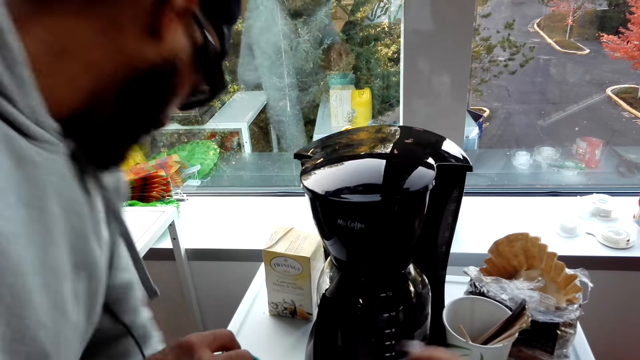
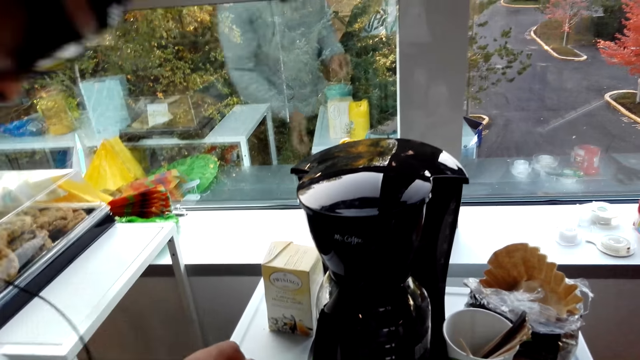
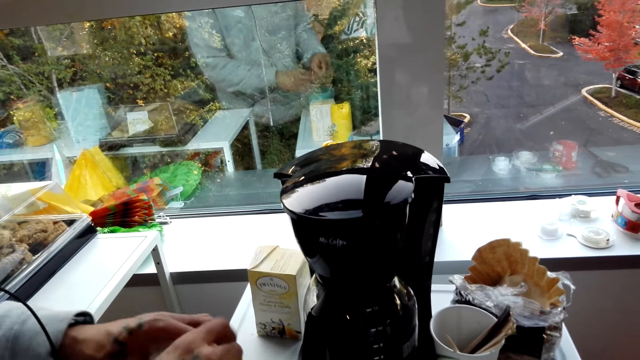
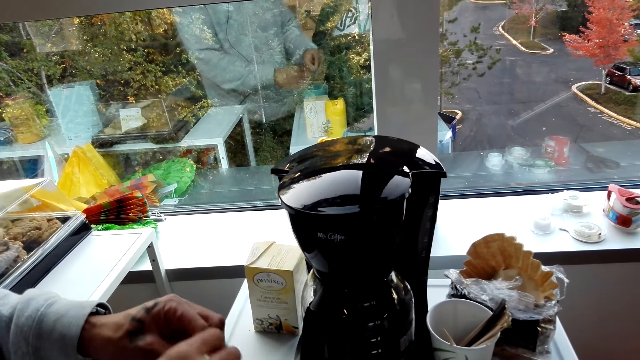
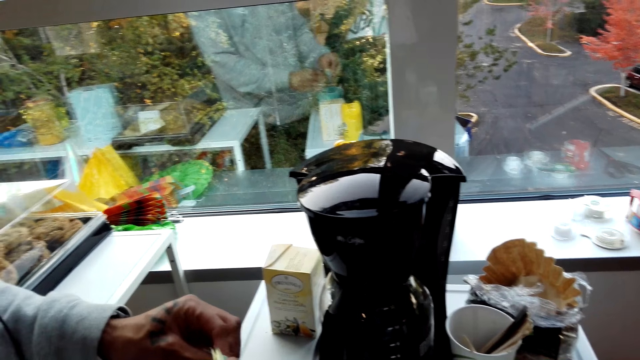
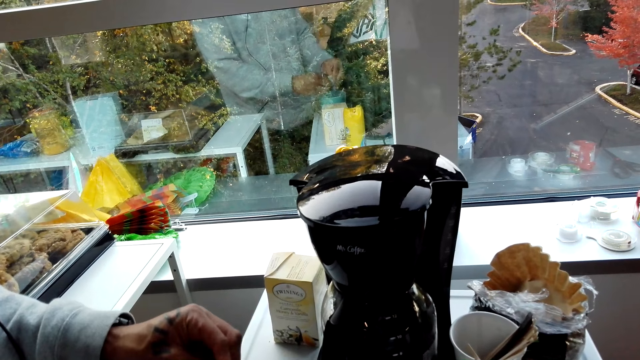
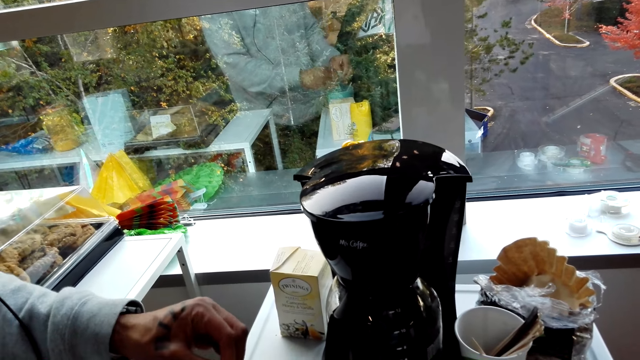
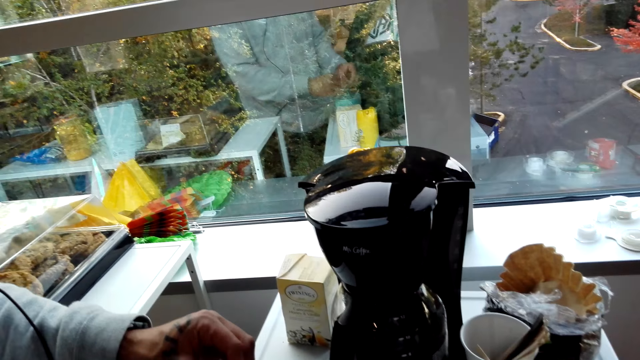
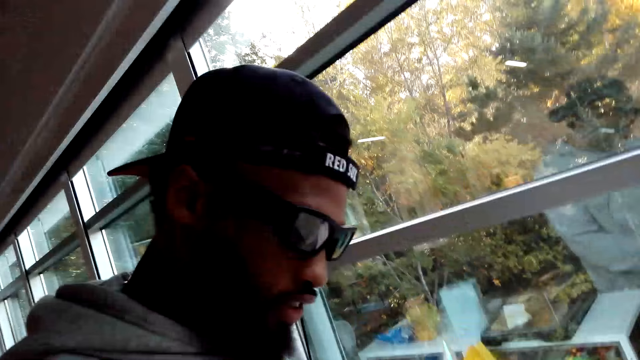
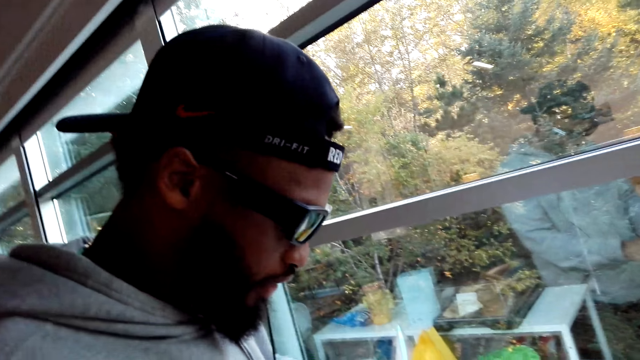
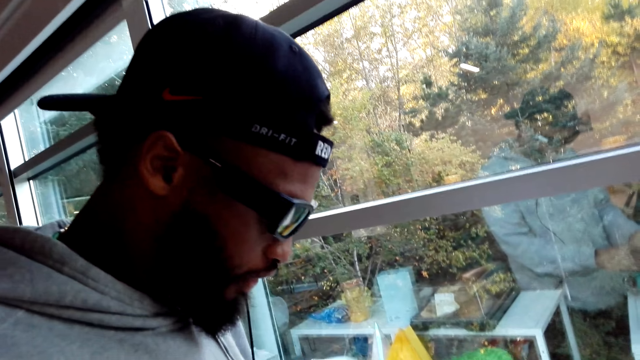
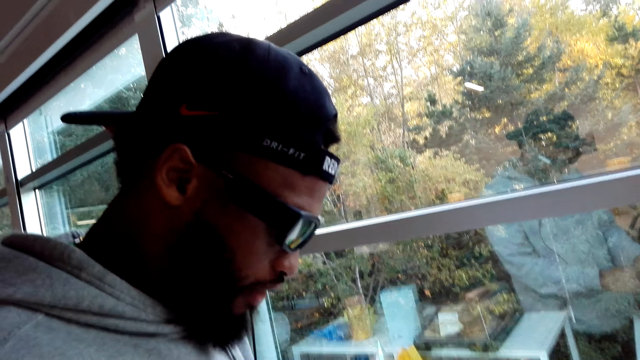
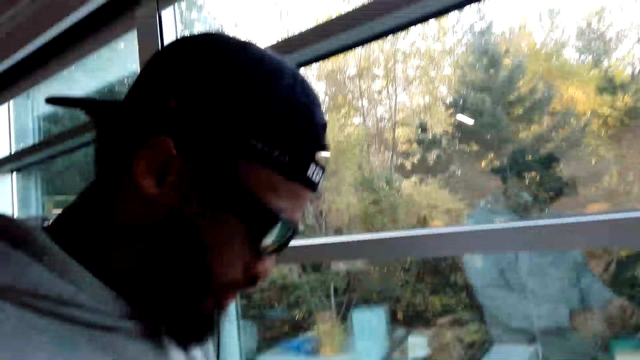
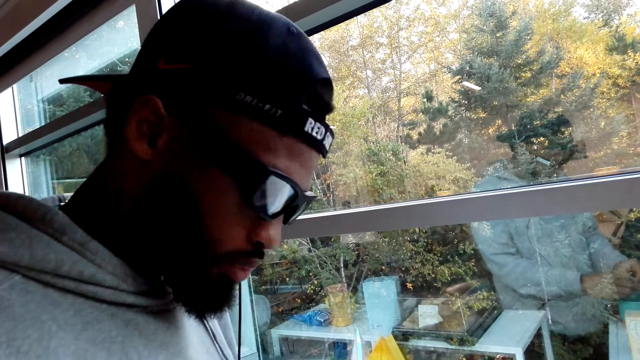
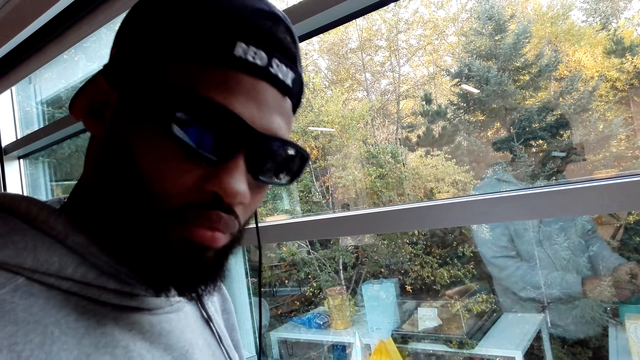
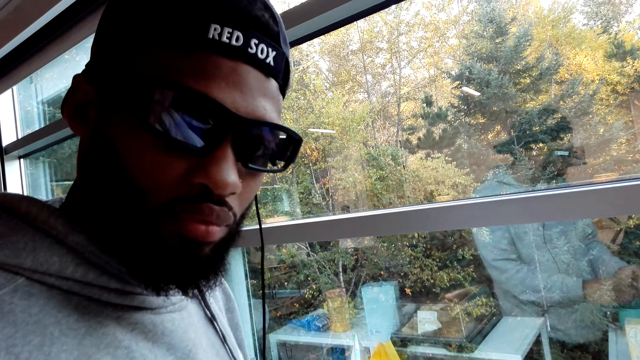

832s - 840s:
A man drops something. The man puts sugar in the coffee in the mug on the countertop. The camera wearer looks at the man.

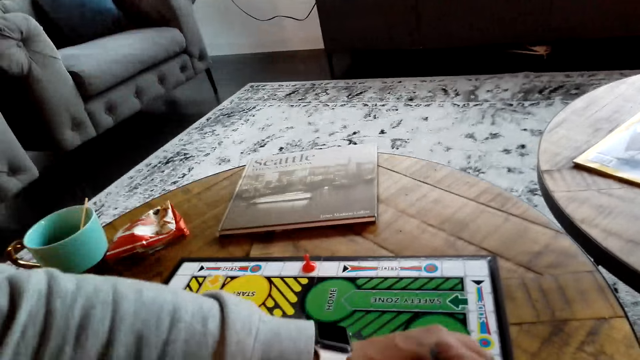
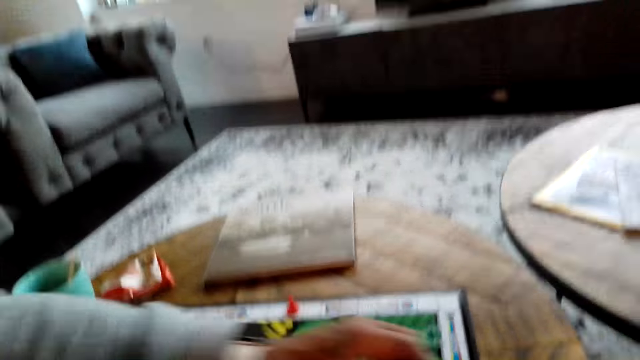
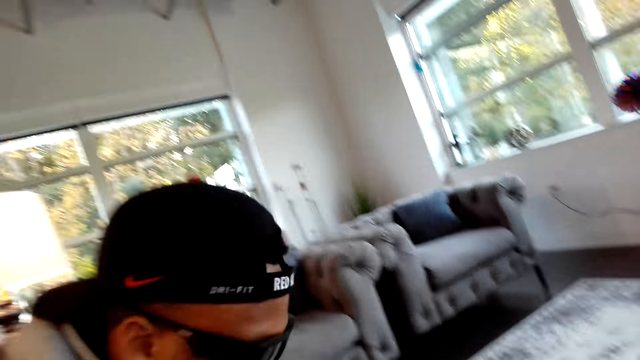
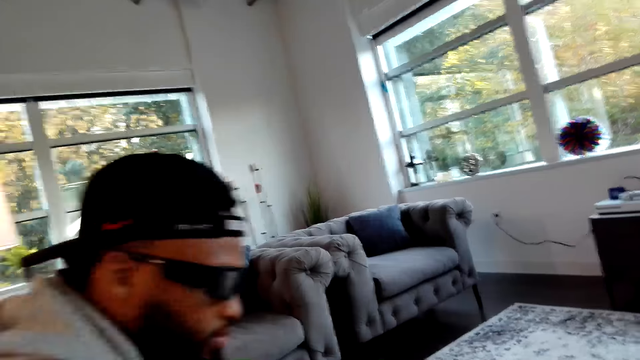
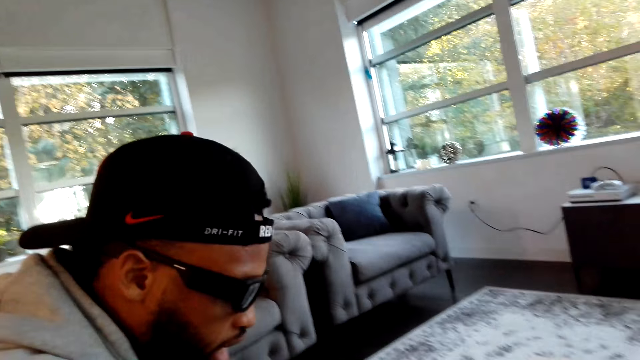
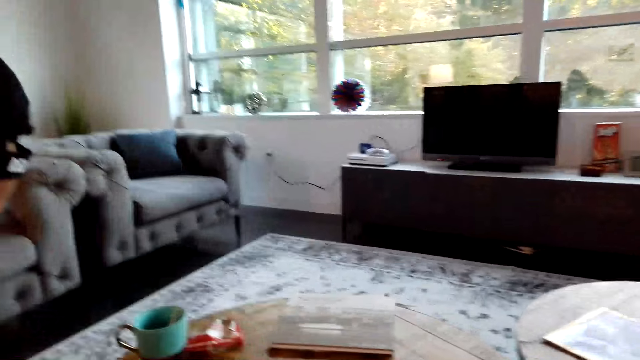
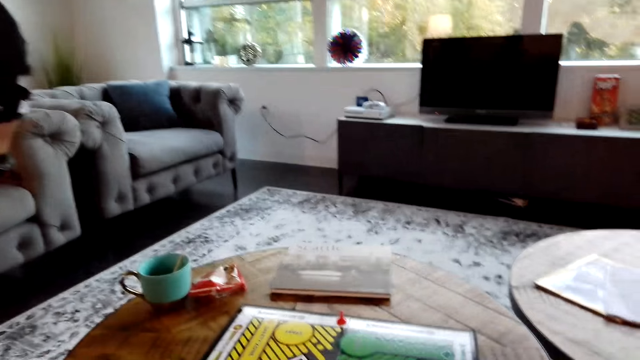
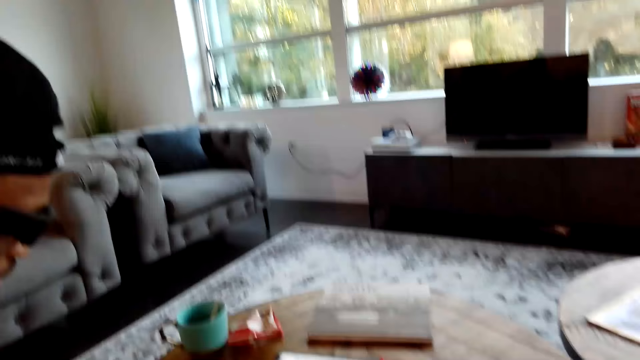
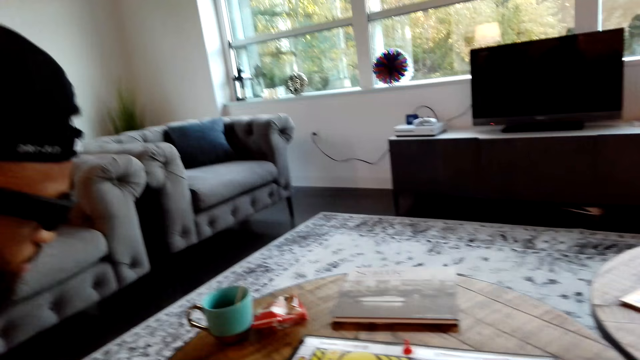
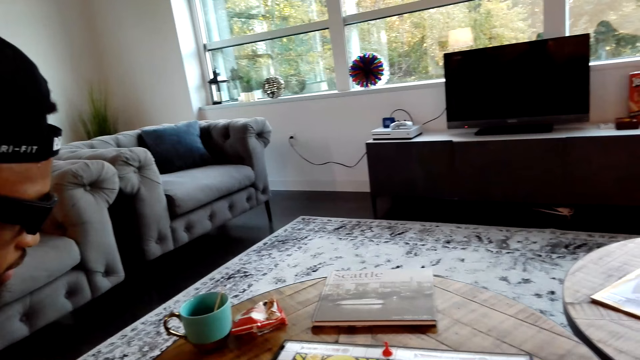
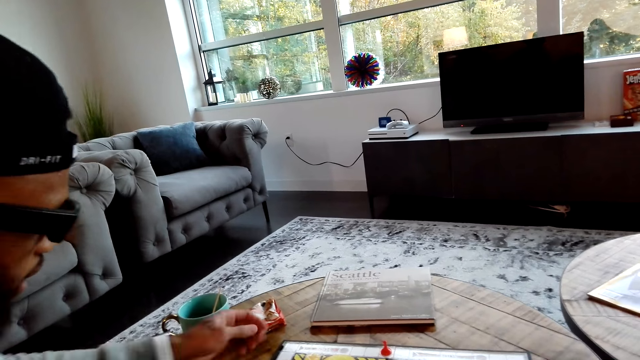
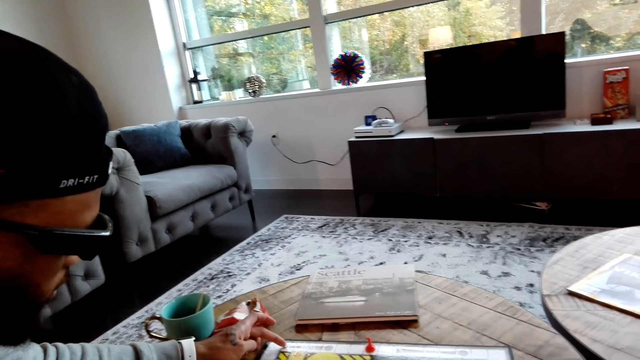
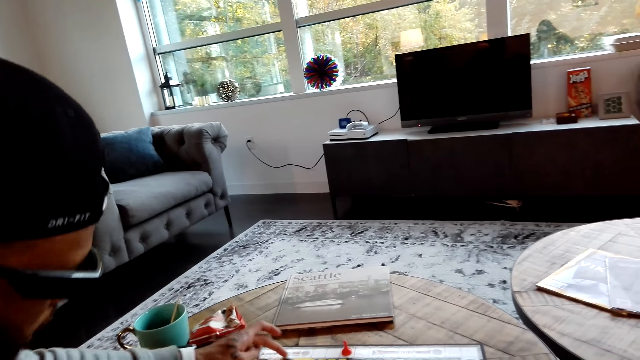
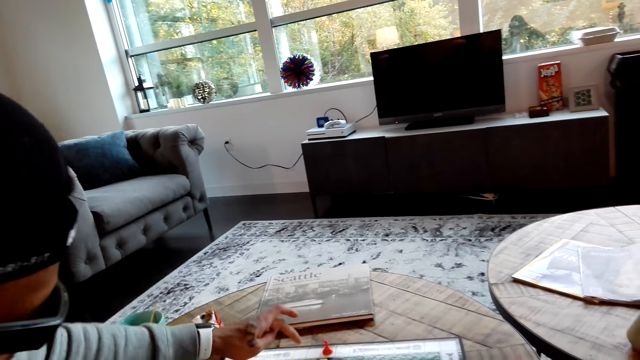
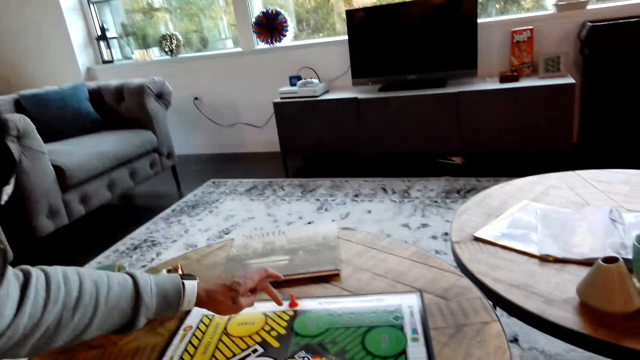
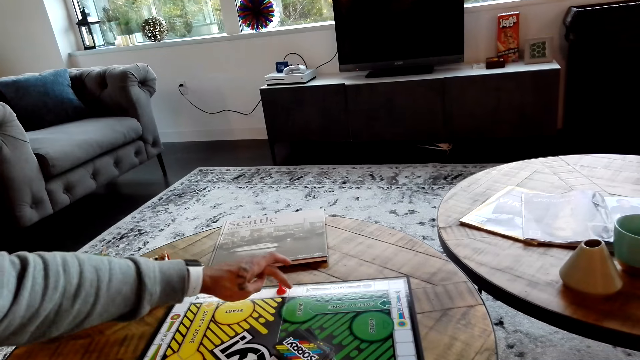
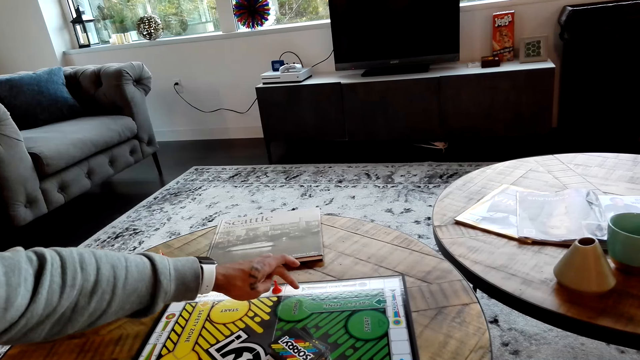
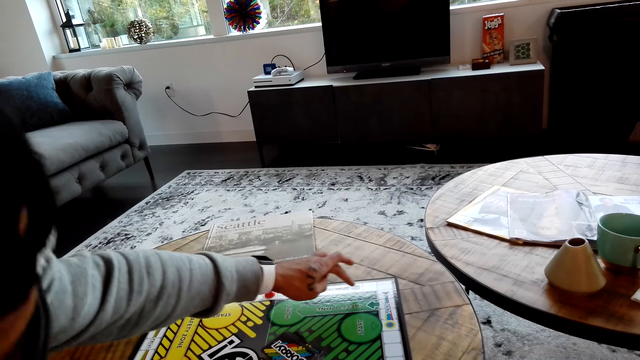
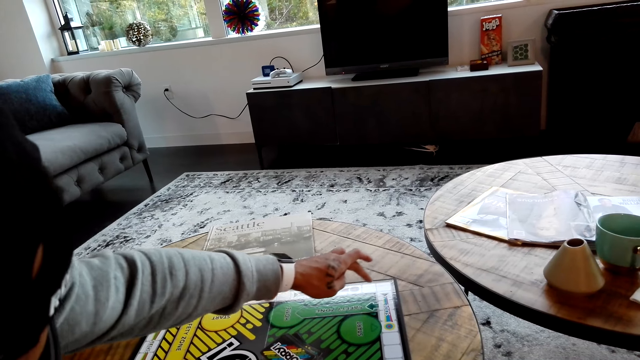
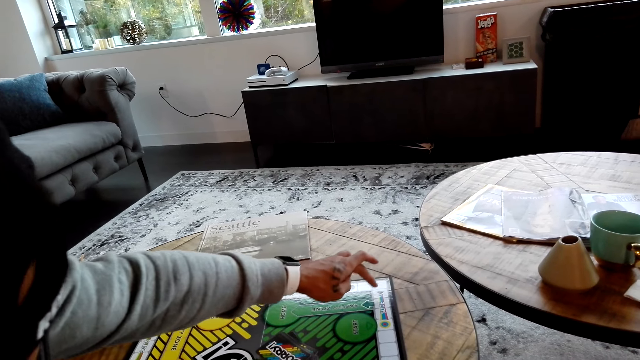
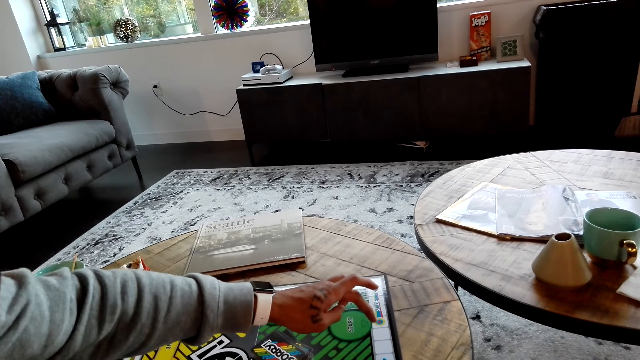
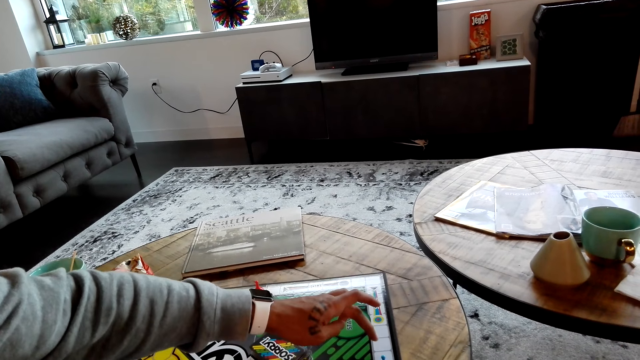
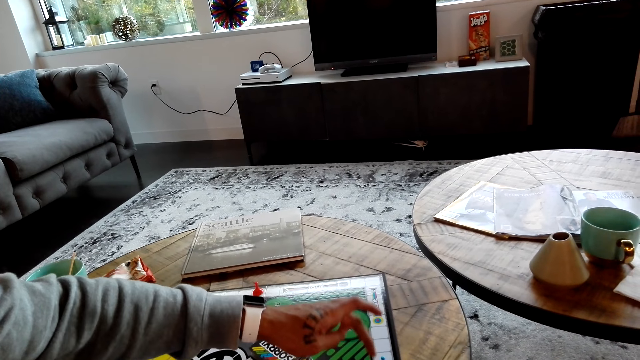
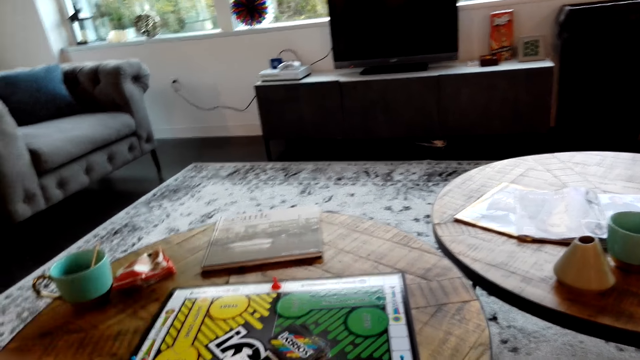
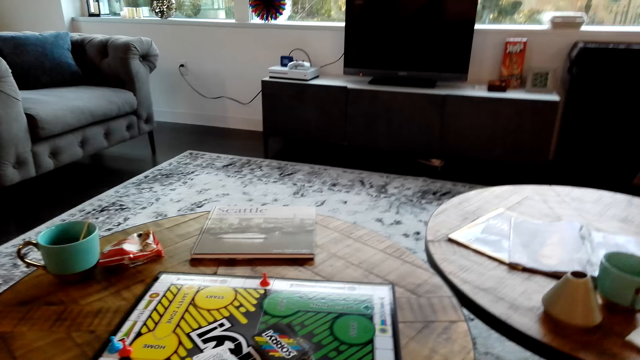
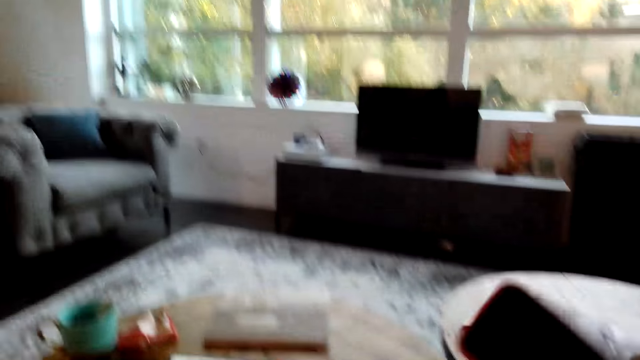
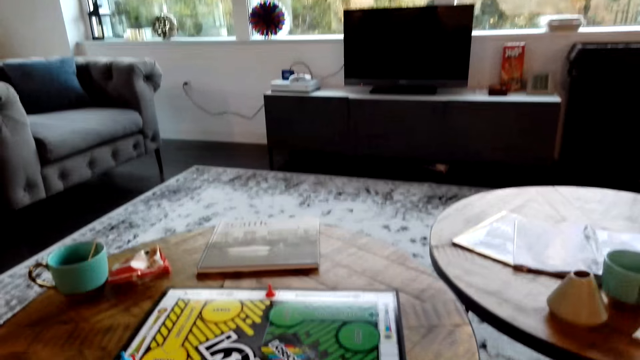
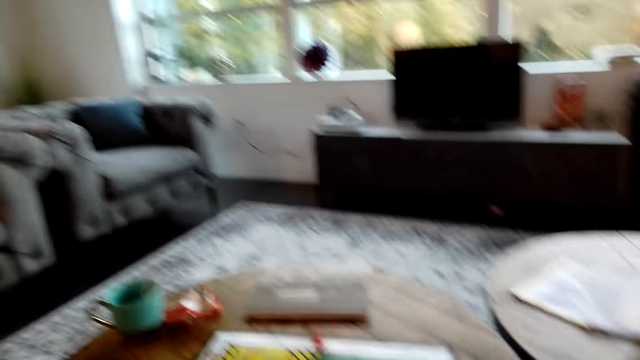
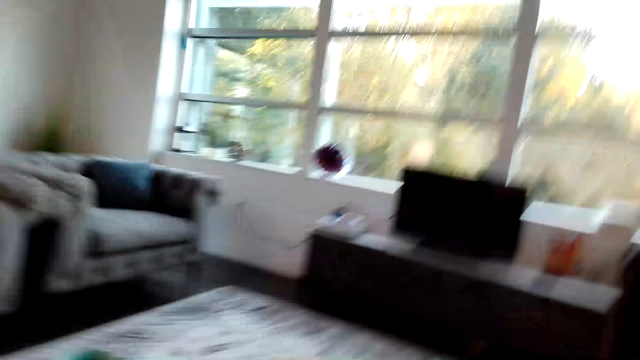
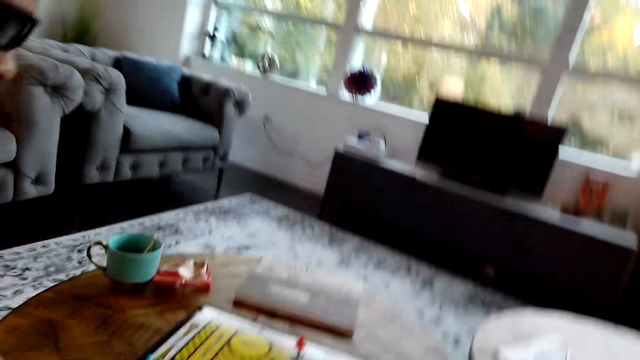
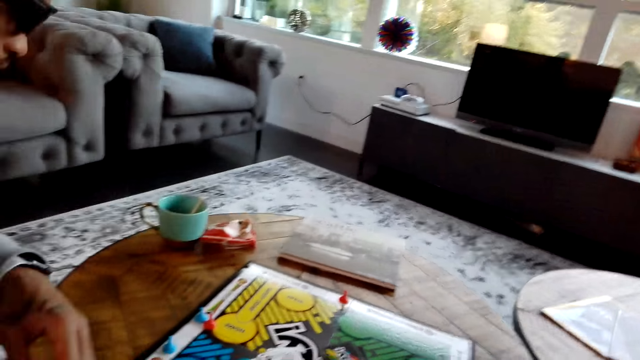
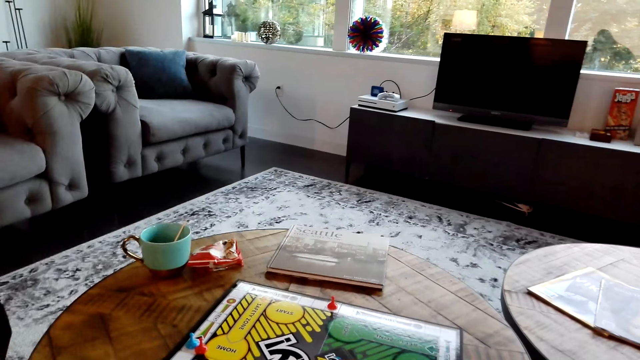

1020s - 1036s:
A man drops a piece on the board. The man finger counts the board spaces.
